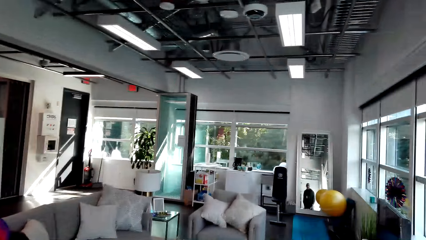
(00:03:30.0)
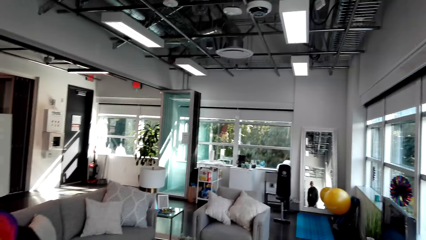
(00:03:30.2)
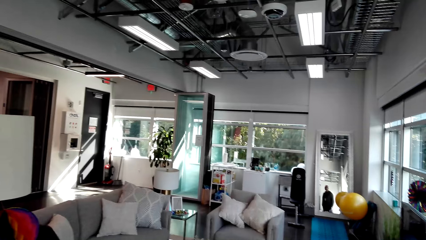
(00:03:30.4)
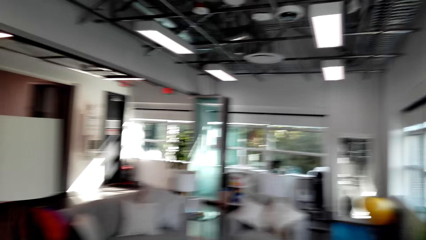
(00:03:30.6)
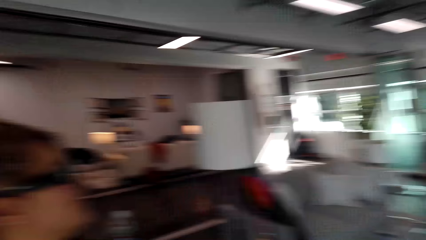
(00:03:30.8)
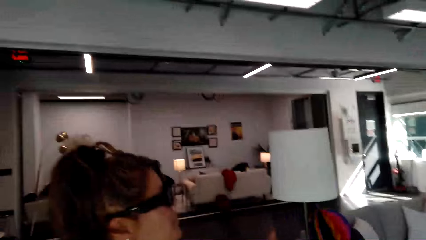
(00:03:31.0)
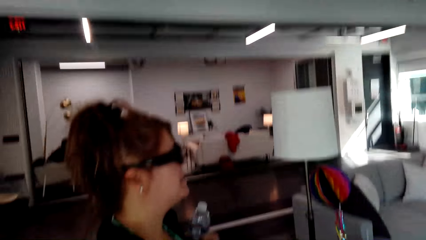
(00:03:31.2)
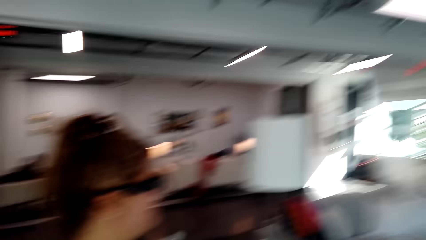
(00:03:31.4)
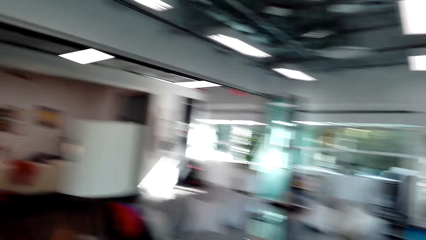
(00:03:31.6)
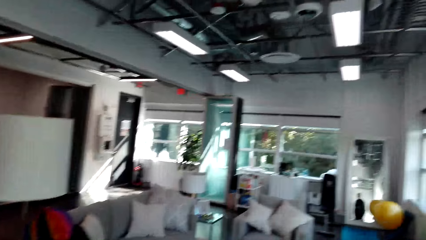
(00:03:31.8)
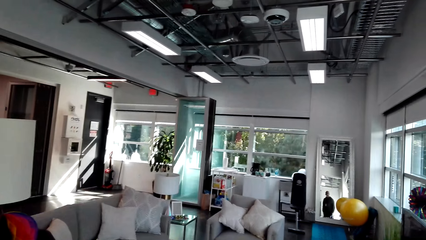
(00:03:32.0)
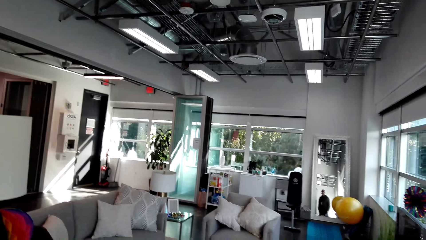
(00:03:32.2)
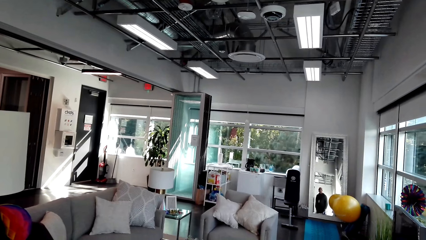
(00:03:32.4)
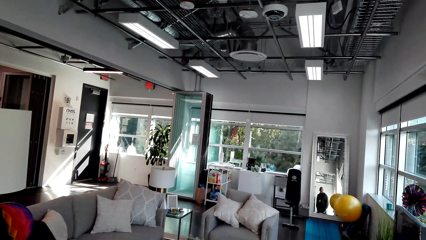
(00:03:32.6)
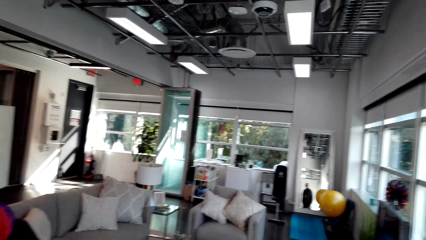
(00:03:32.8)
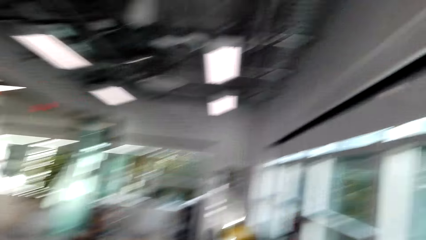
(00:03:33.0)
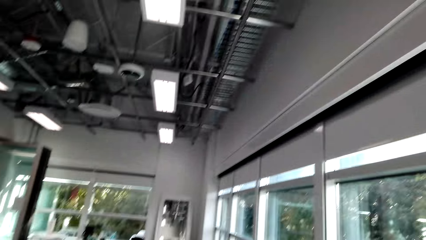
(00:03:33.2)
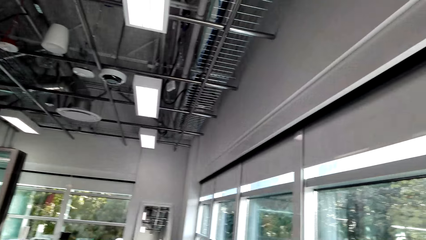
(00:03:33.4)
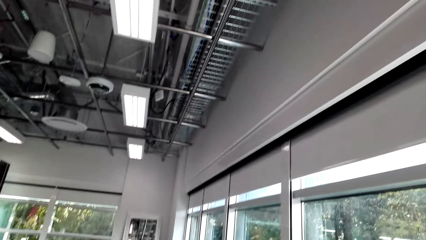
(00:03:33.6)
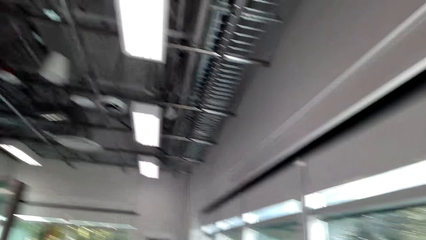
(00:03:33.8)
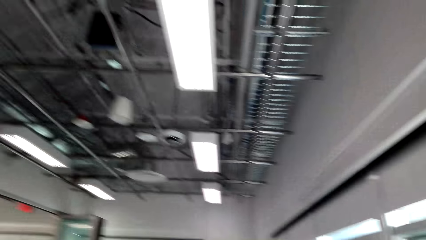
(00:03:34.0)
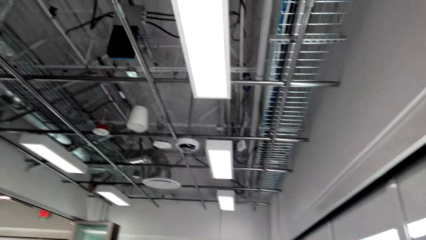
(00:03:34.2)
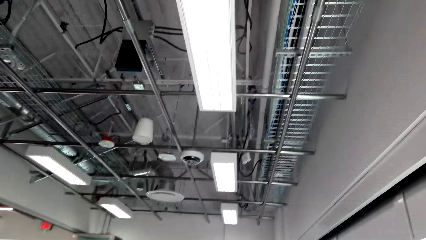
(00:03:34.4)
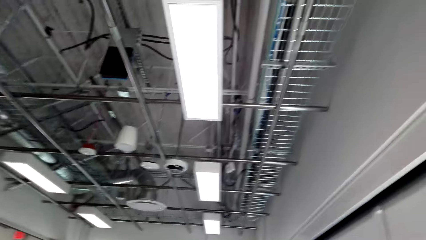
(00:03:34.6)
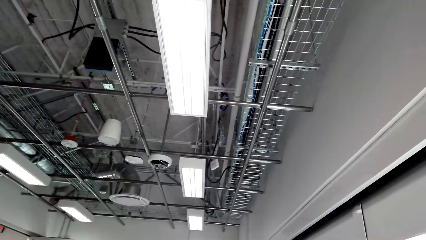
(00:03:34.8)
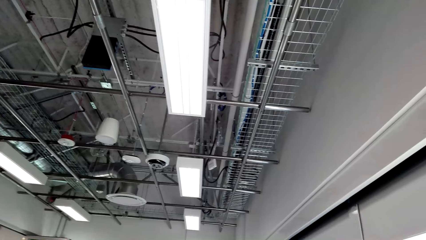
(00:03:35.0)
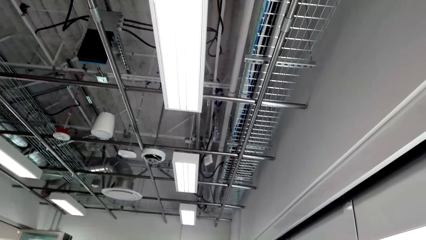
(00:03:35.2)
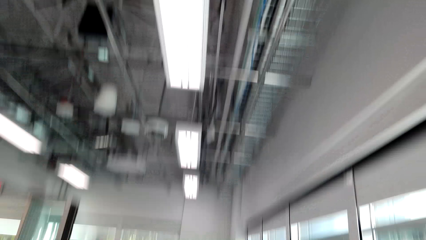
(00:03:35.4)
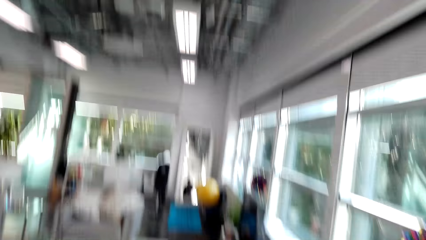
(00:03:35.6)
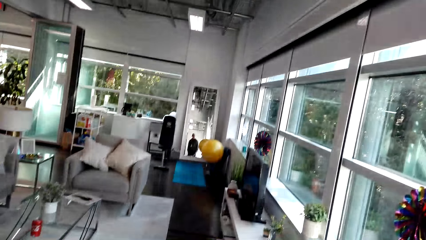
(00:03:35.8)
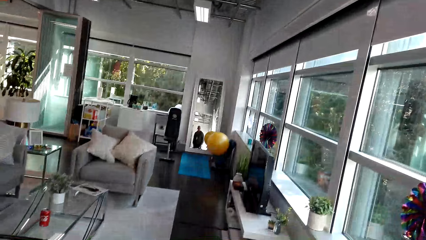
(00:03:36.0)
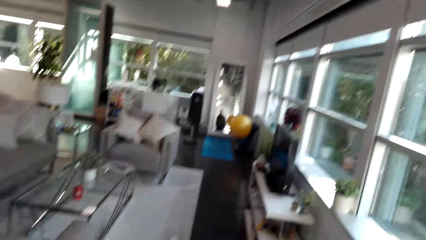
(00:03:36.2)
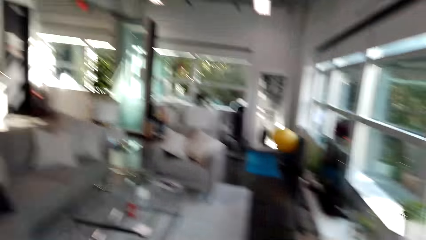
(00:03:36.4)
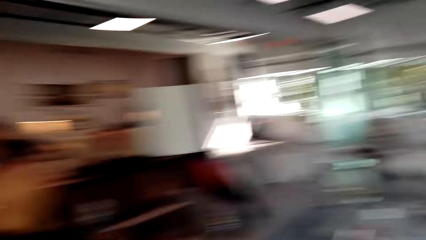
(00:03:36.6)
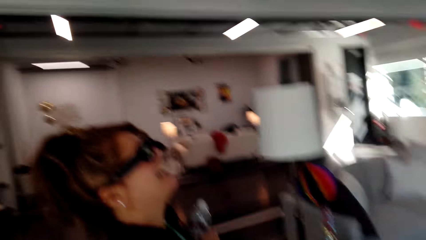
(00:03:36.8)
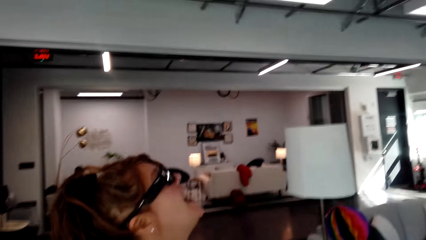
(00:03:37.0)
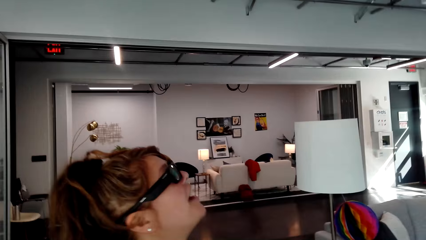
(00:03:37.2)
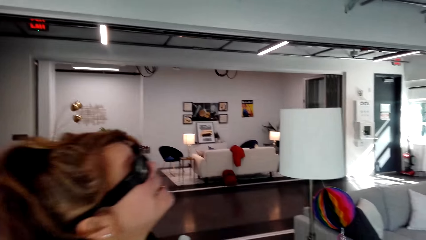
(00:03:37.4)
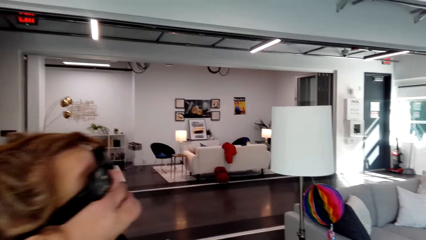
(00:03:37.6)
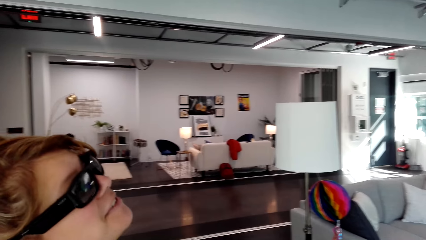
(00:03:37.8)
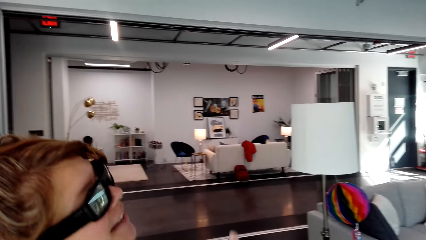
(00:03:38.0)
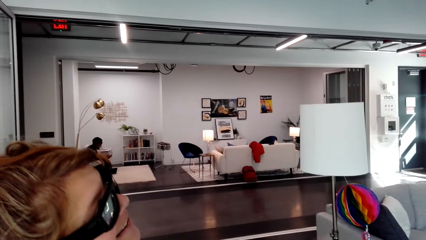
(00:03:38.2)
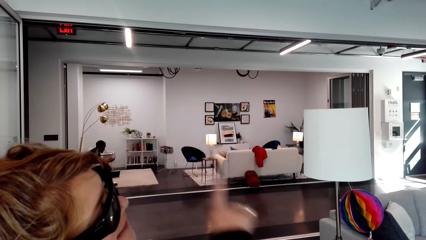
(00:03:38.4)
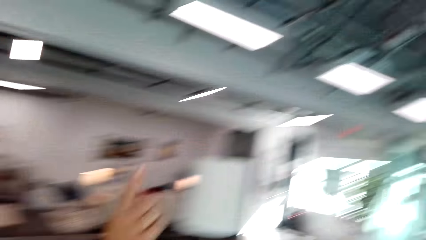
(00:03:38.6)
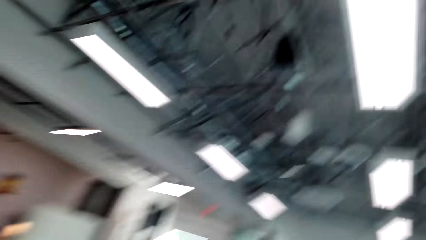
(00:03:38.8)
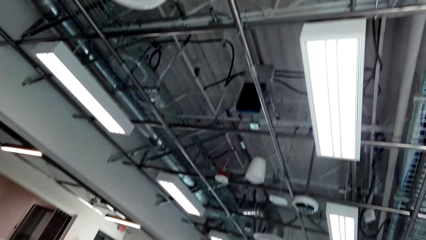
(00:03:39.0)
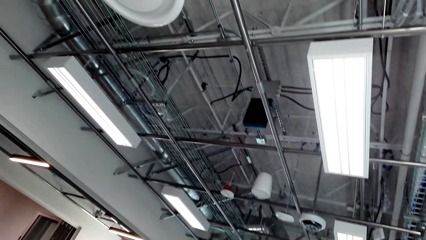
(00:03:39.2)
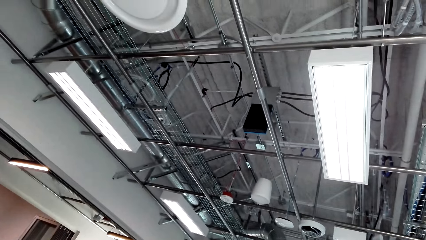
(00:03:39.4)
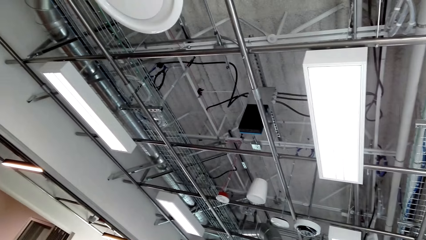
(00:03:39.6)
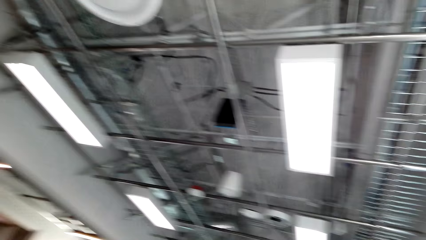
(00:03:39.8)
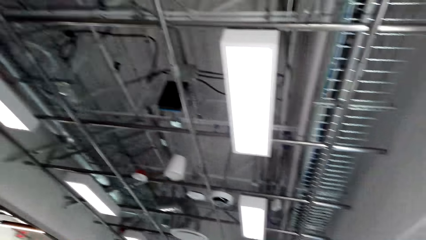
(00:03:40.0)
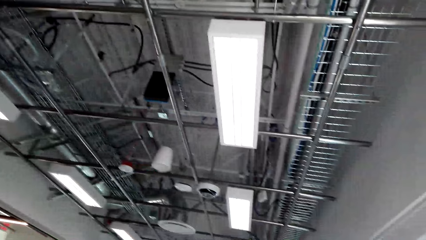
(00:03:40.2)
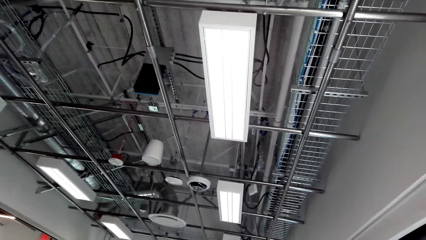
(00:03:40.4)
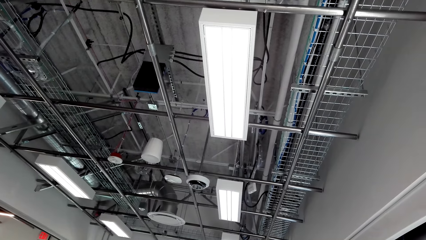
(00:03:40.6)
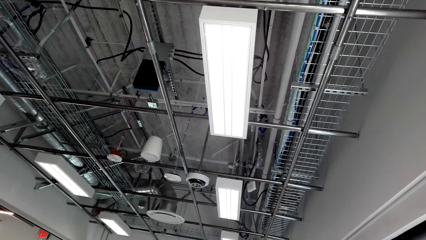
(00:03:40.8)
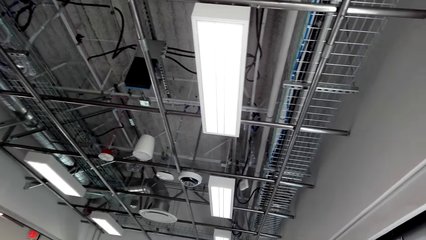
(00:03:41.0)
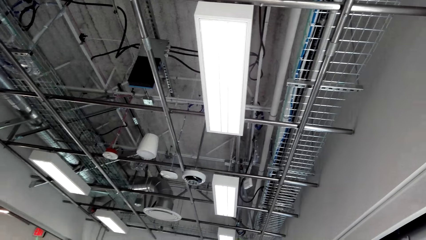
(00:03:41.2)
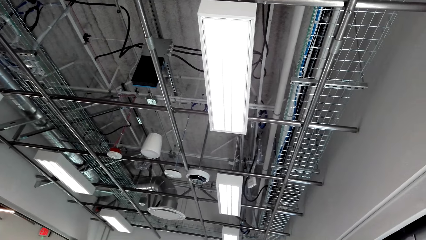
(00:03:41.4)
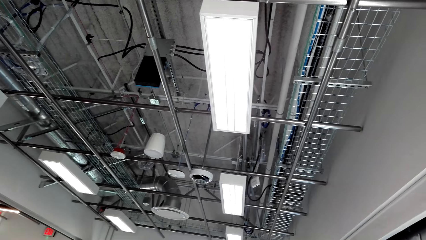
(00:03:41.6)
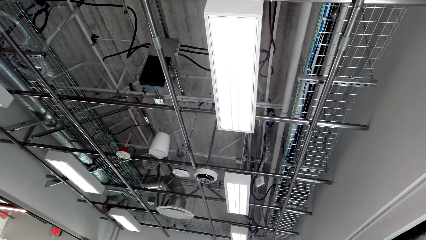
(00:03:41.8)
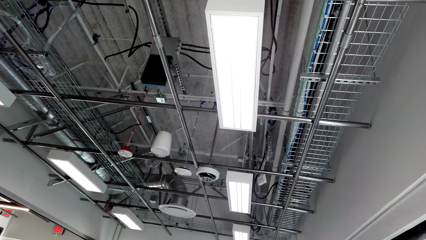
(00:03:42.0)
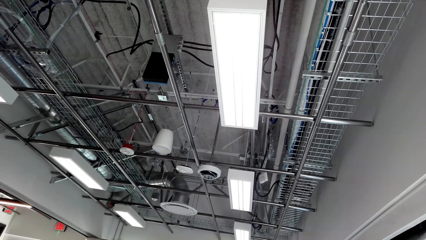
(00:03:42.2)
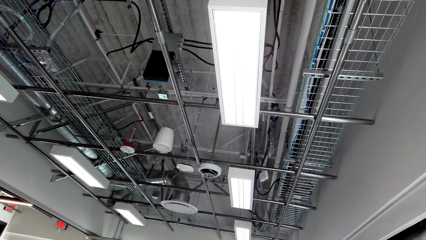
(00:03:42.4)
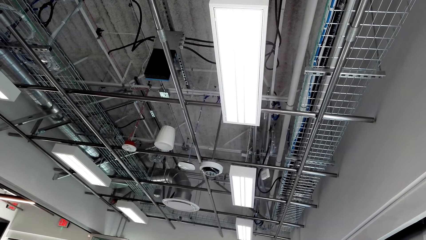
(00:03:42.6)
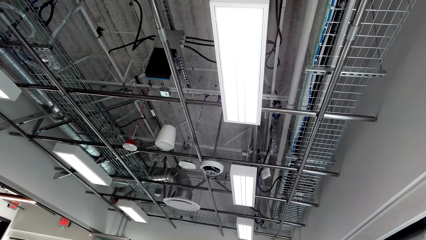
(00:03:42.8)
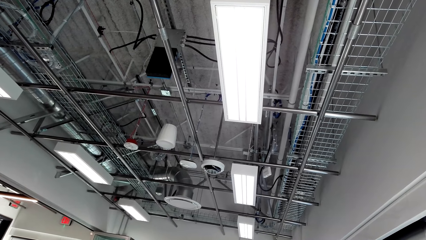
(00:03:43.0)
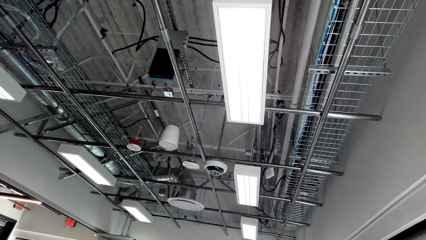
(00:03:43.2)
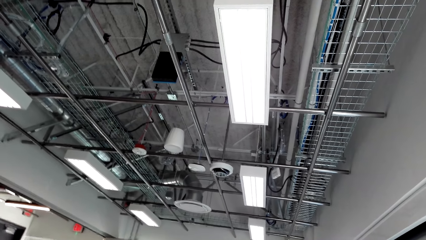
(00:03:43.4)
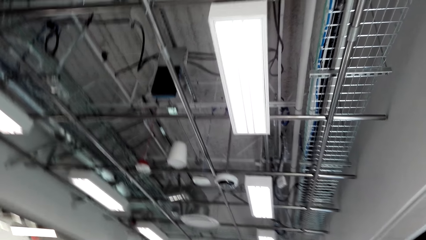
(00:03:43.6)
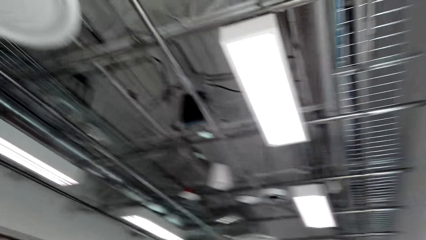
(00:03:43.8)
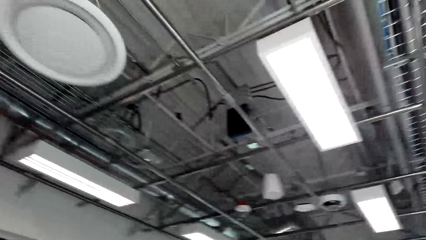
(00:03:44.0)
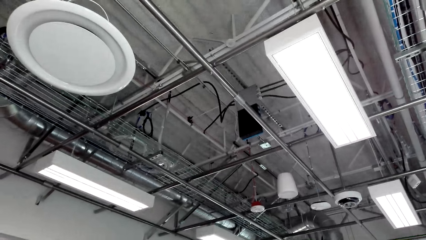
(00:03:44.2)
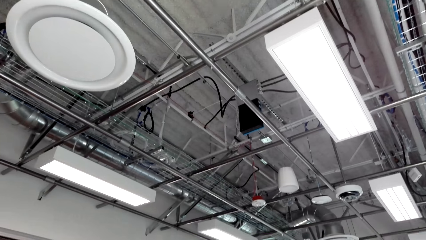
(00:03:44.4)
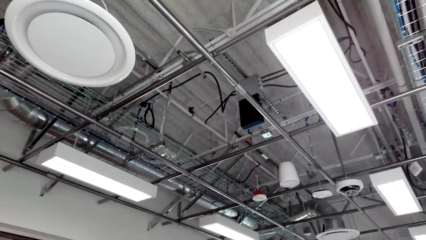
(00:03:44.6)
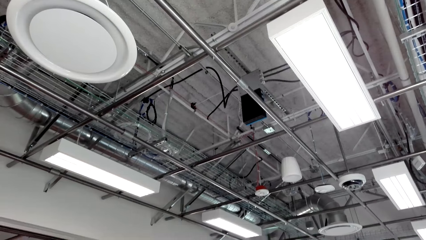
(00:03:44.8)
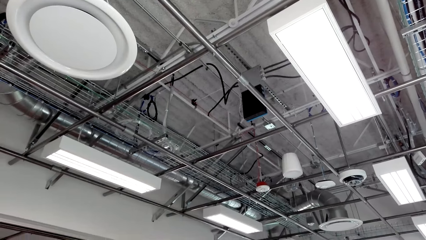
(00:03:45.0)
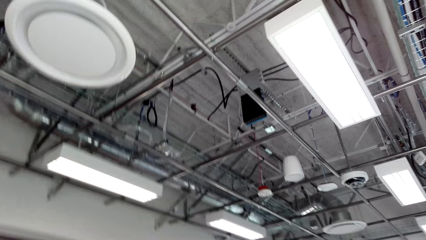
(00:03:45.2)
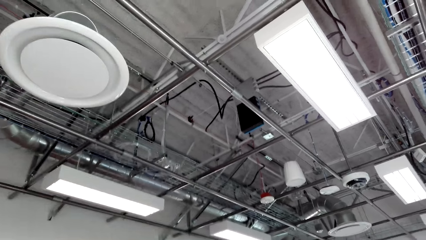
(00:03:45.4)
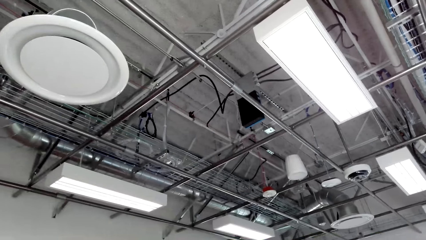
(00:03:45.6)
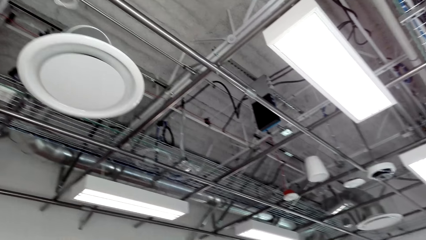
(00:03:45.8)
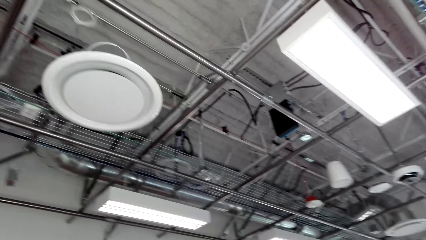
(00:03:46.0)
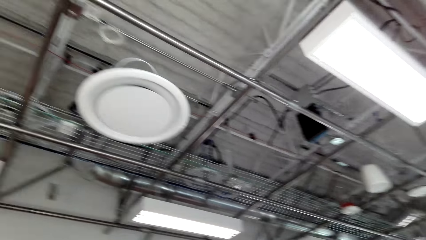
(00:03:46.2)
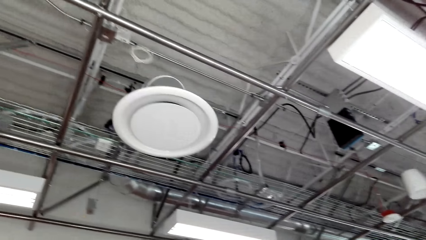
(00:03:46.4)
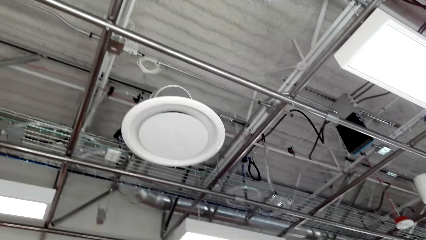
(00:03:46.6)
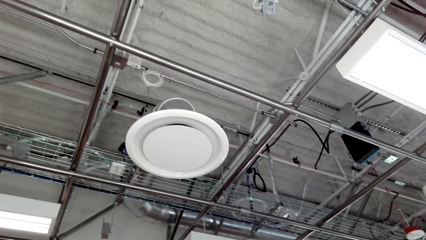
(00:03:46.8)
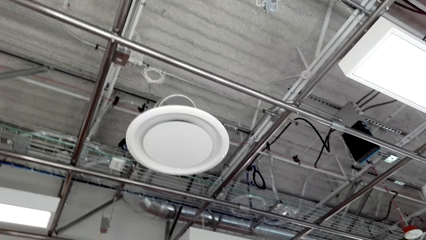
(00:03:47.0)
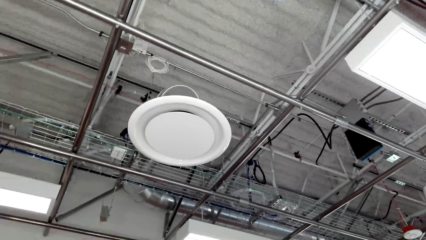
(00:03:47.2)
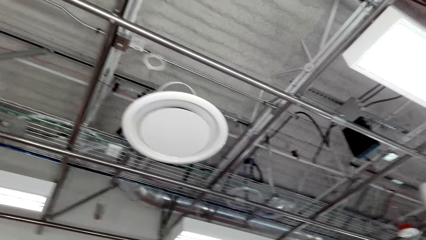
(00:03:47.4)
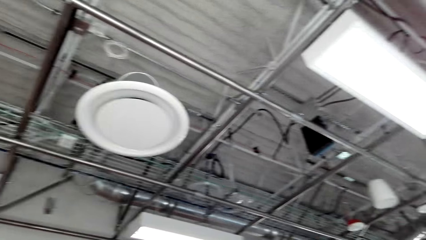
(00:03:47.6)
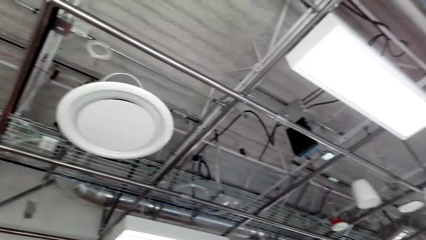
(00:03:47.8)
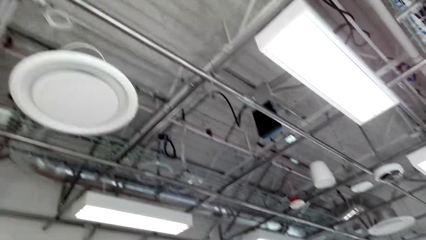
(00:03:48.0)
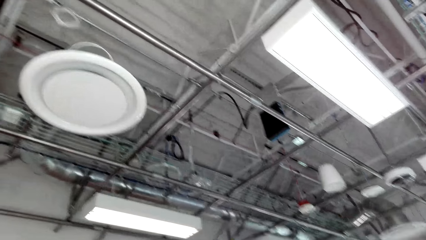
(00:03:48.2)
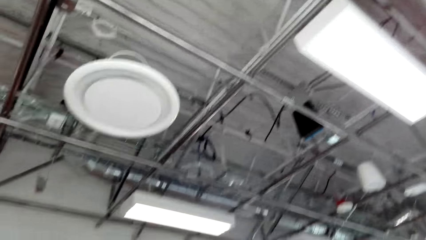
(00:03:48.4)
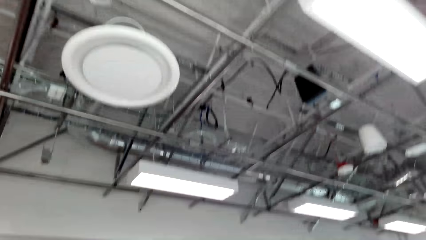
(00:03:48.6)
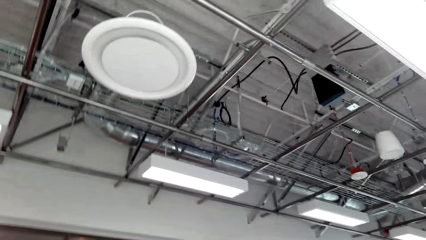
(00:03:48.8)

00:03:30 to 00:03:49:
The camera wearer looks around. A woman laughs. The woman points at the bulb and moves the hand up. The camera wearer looks around.
